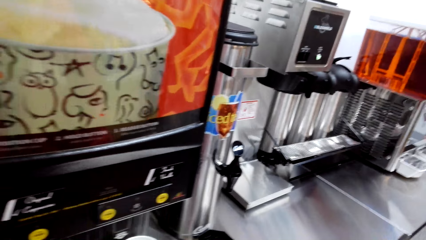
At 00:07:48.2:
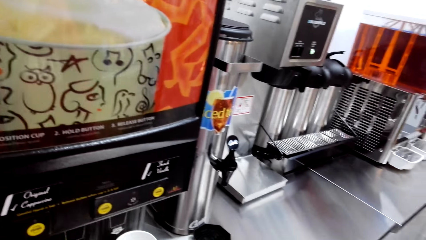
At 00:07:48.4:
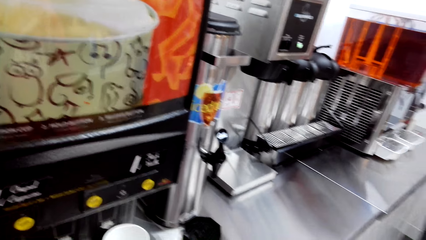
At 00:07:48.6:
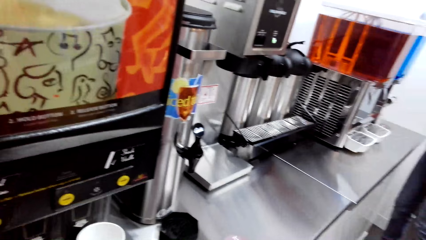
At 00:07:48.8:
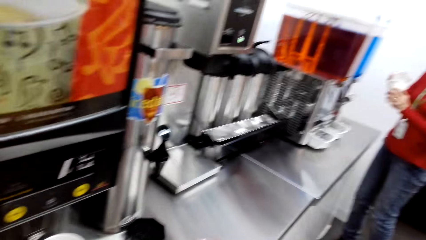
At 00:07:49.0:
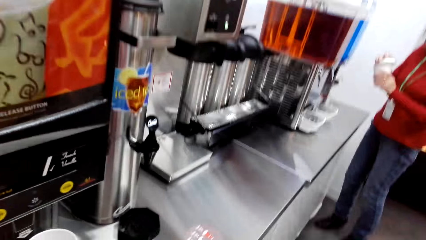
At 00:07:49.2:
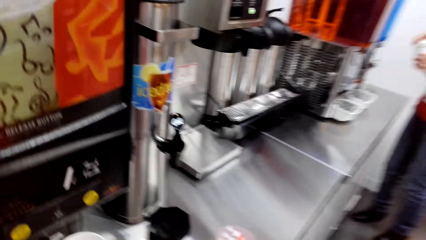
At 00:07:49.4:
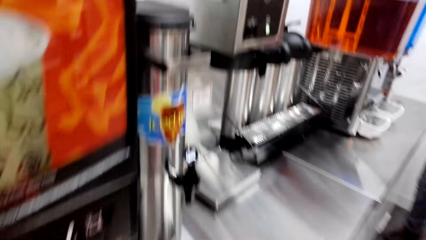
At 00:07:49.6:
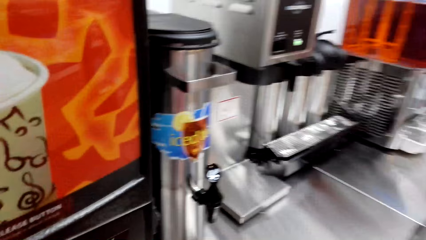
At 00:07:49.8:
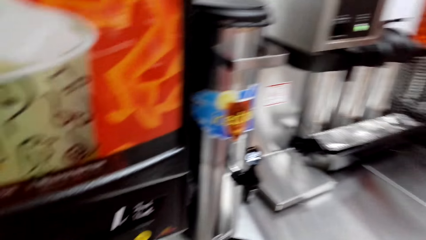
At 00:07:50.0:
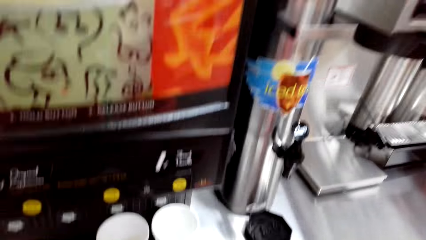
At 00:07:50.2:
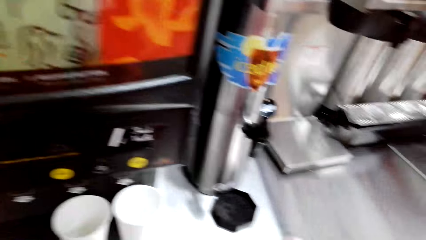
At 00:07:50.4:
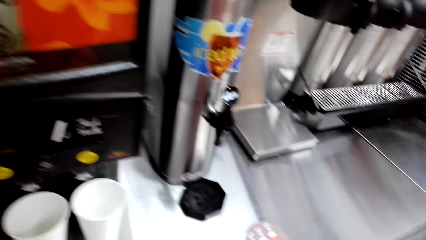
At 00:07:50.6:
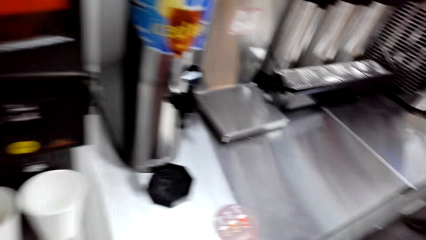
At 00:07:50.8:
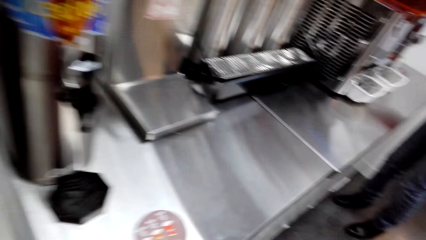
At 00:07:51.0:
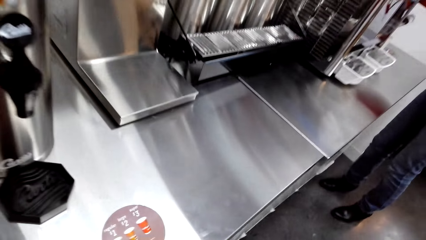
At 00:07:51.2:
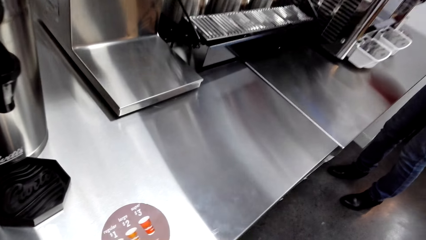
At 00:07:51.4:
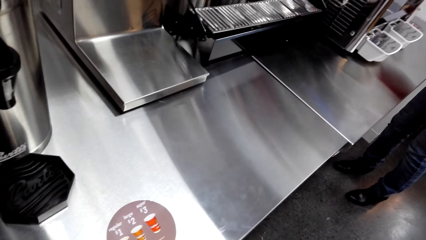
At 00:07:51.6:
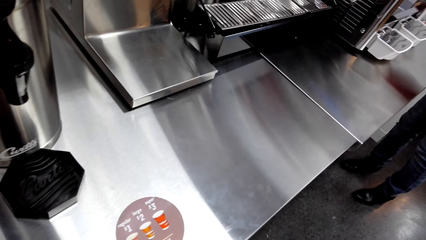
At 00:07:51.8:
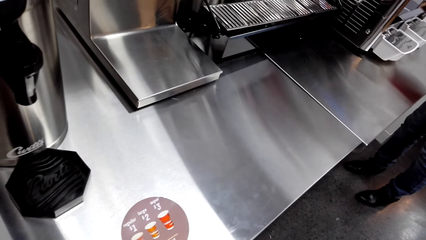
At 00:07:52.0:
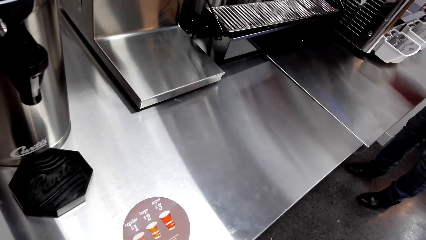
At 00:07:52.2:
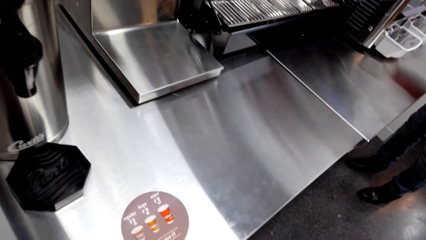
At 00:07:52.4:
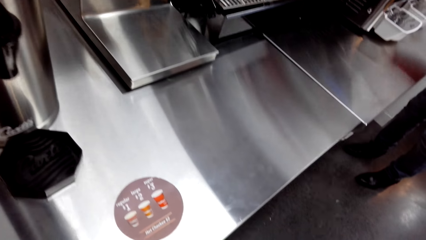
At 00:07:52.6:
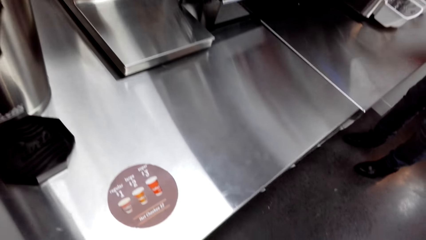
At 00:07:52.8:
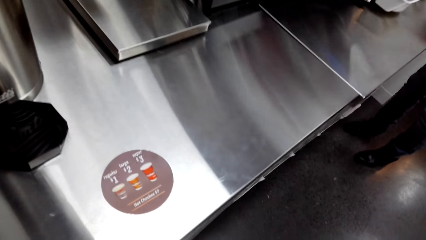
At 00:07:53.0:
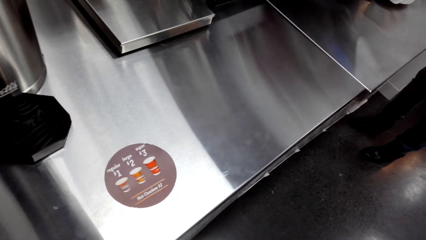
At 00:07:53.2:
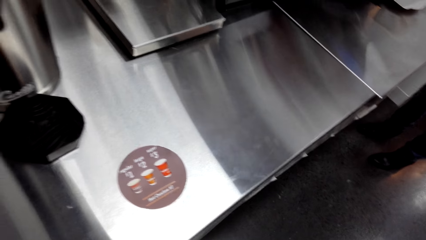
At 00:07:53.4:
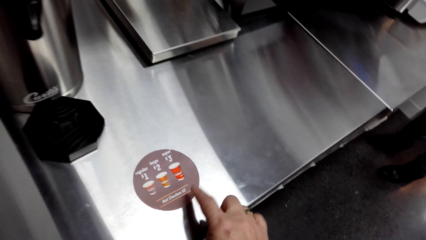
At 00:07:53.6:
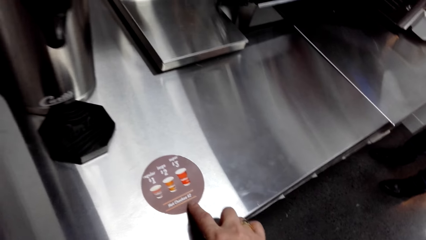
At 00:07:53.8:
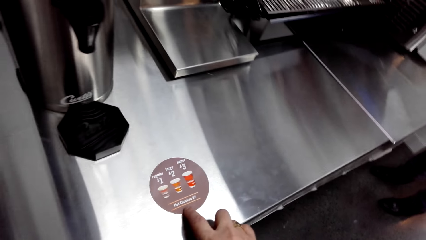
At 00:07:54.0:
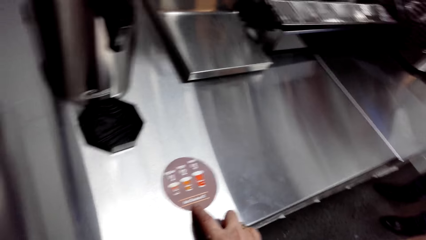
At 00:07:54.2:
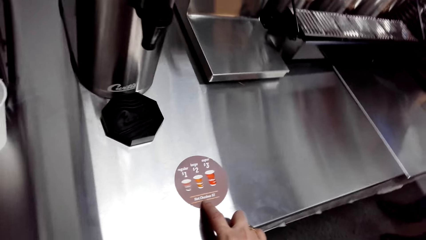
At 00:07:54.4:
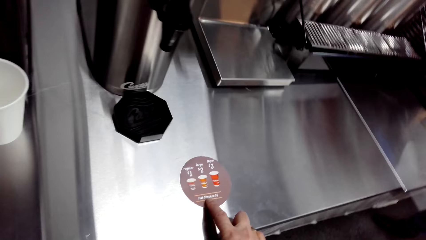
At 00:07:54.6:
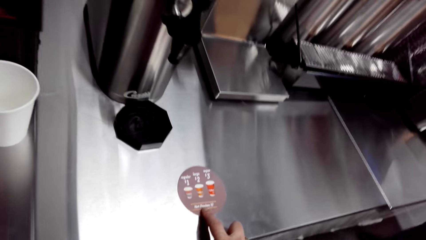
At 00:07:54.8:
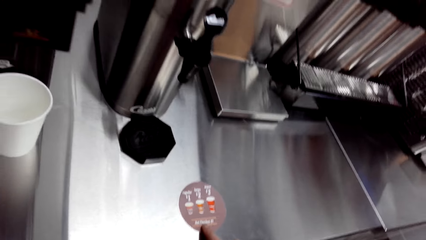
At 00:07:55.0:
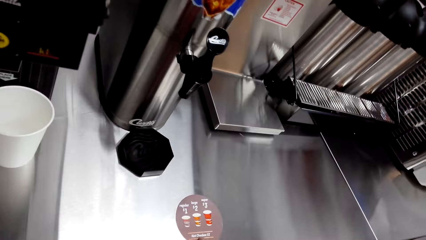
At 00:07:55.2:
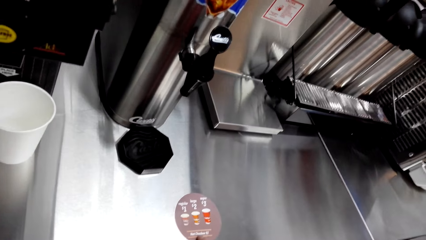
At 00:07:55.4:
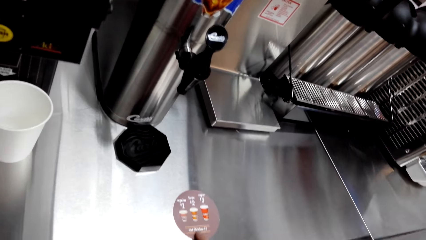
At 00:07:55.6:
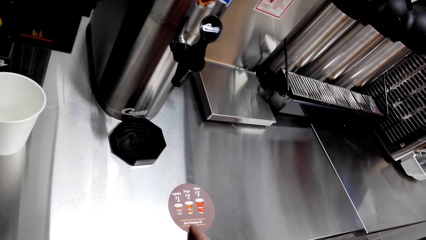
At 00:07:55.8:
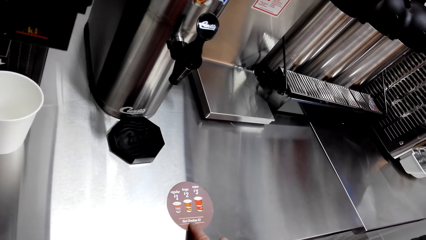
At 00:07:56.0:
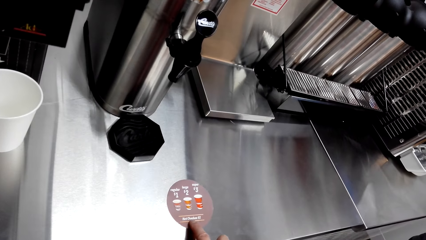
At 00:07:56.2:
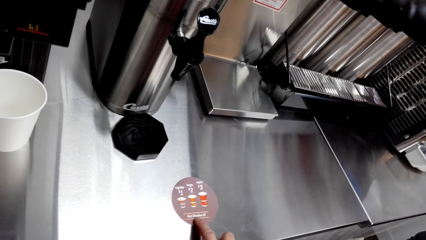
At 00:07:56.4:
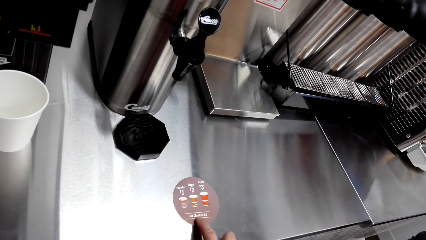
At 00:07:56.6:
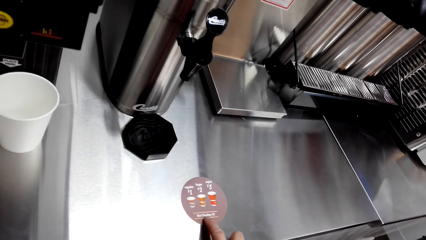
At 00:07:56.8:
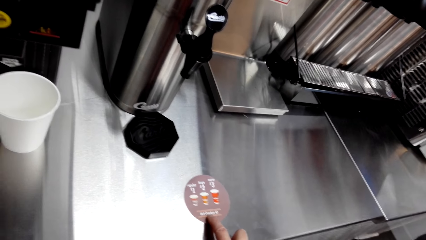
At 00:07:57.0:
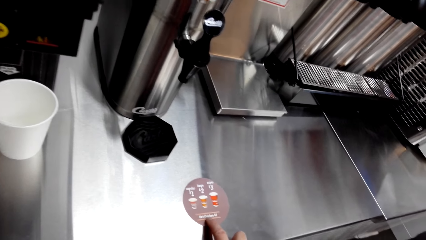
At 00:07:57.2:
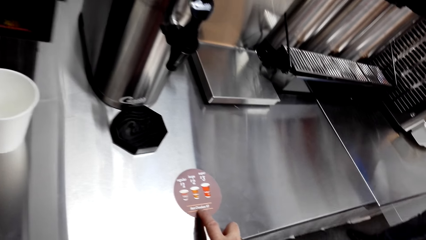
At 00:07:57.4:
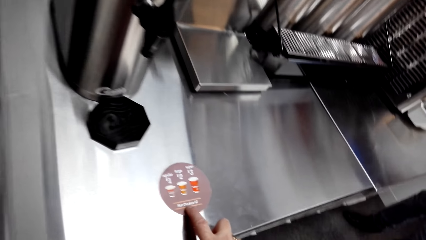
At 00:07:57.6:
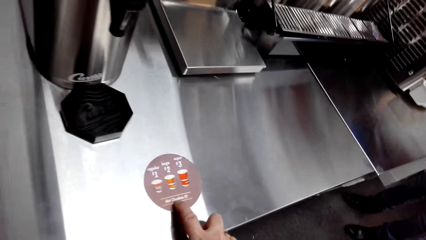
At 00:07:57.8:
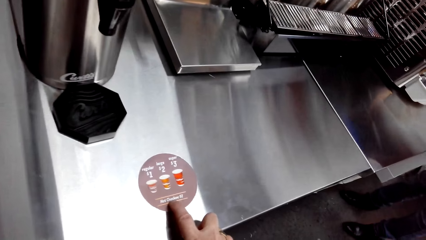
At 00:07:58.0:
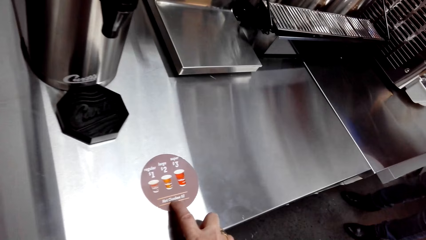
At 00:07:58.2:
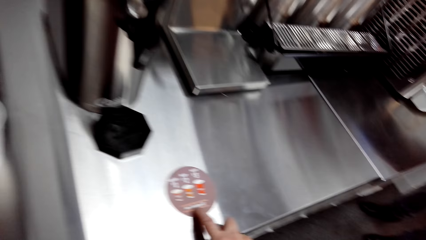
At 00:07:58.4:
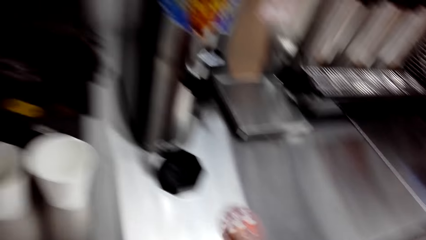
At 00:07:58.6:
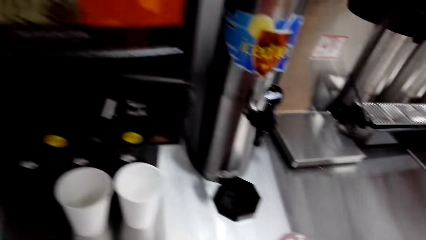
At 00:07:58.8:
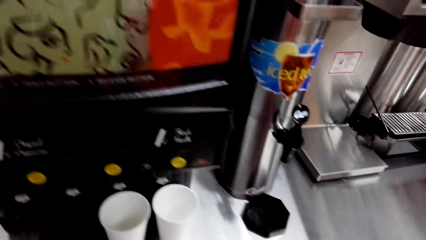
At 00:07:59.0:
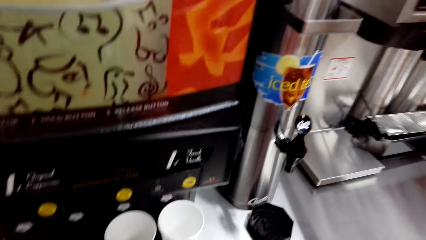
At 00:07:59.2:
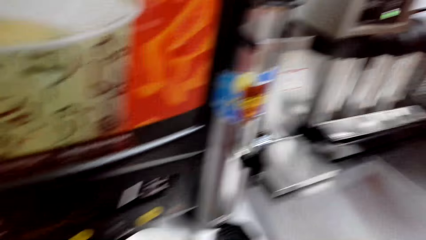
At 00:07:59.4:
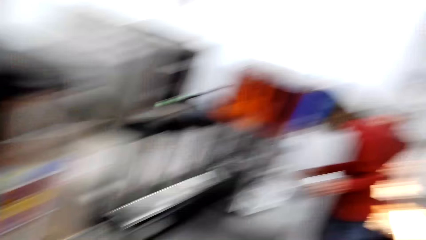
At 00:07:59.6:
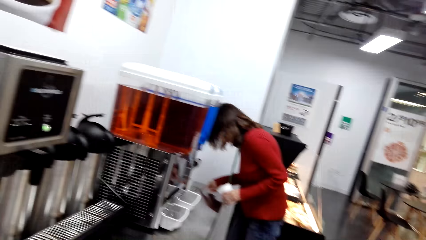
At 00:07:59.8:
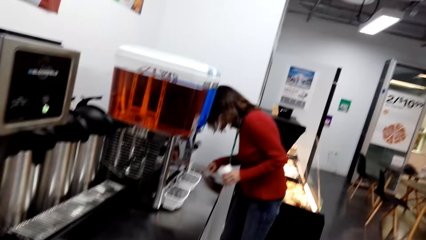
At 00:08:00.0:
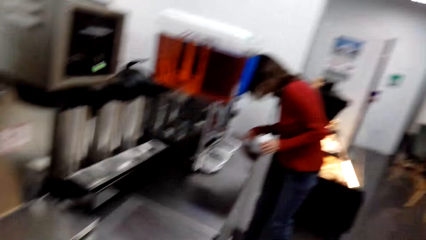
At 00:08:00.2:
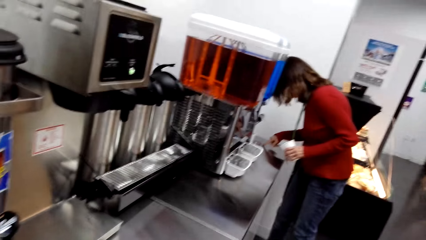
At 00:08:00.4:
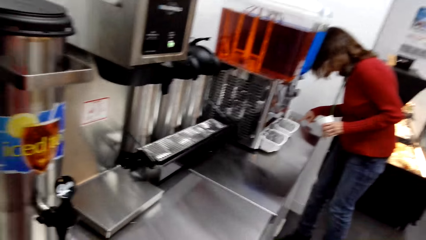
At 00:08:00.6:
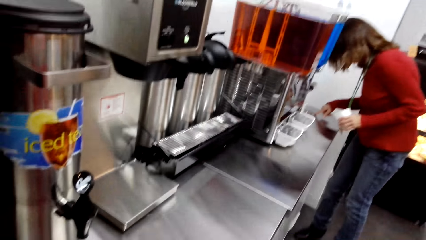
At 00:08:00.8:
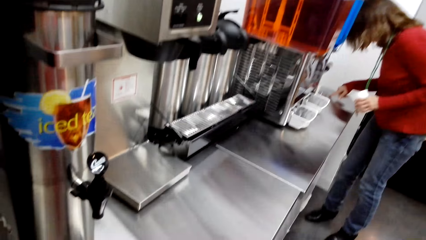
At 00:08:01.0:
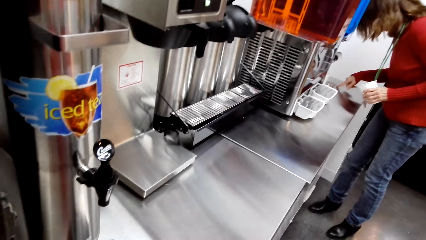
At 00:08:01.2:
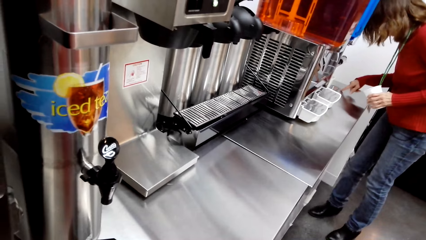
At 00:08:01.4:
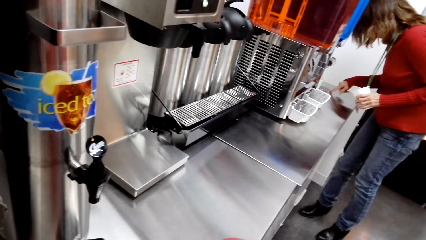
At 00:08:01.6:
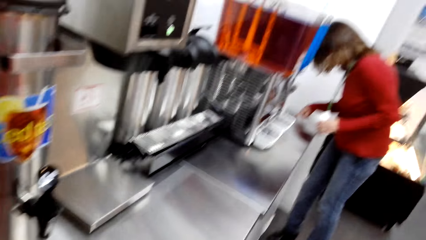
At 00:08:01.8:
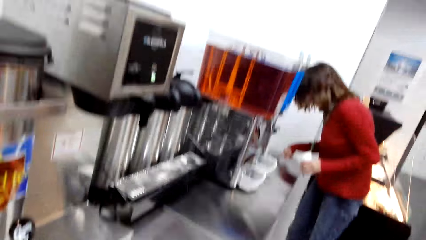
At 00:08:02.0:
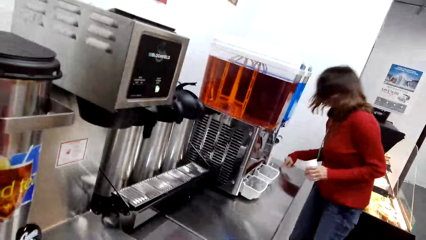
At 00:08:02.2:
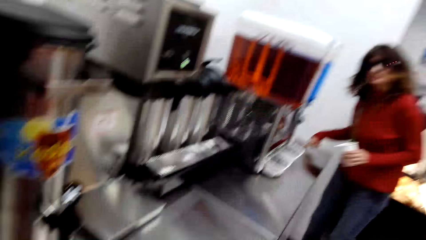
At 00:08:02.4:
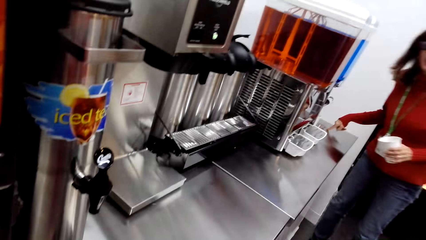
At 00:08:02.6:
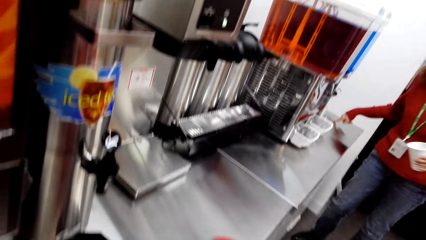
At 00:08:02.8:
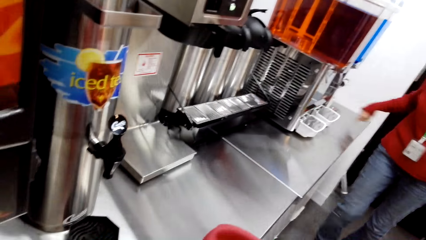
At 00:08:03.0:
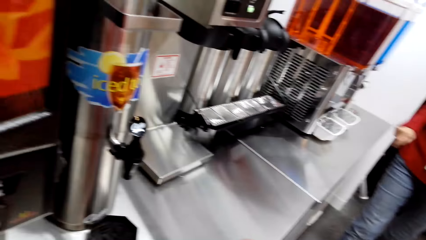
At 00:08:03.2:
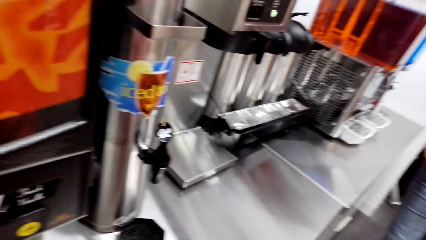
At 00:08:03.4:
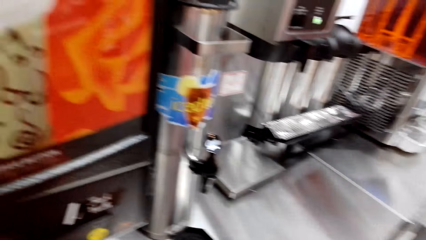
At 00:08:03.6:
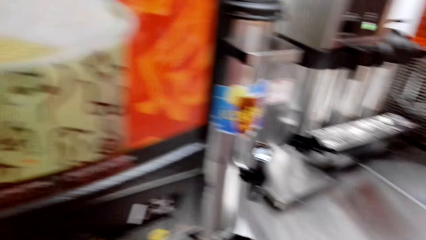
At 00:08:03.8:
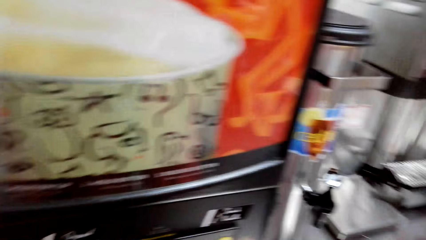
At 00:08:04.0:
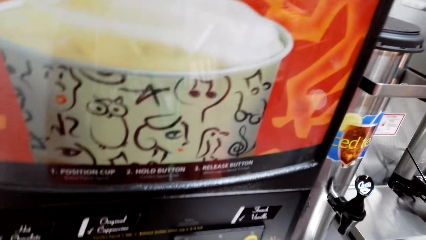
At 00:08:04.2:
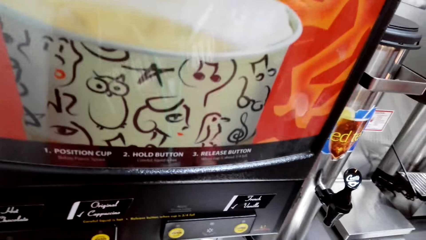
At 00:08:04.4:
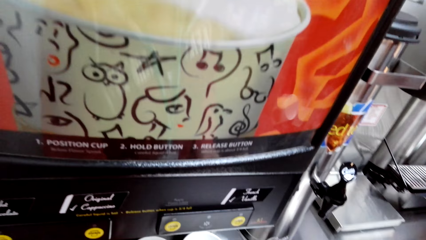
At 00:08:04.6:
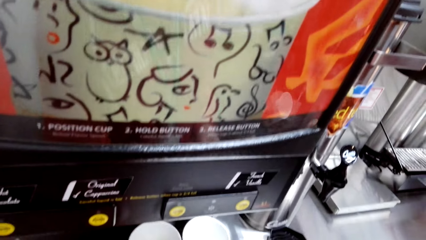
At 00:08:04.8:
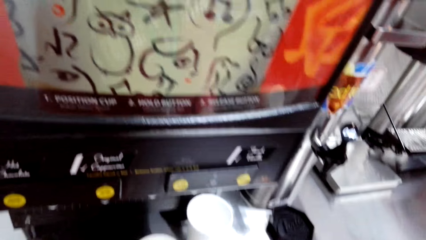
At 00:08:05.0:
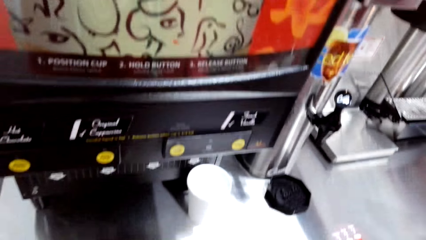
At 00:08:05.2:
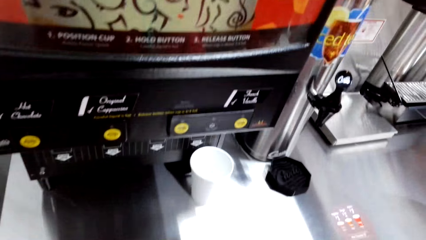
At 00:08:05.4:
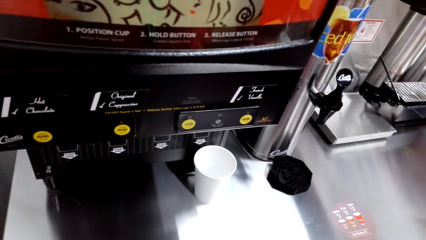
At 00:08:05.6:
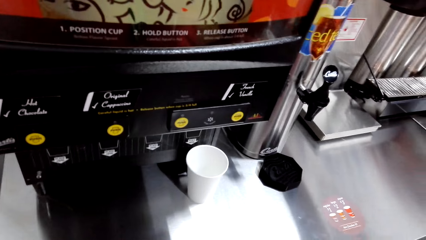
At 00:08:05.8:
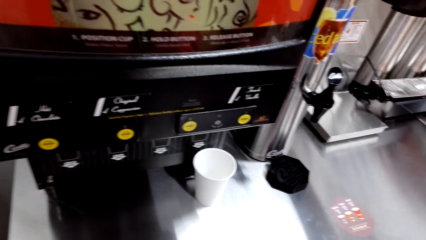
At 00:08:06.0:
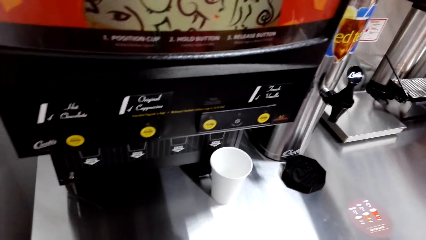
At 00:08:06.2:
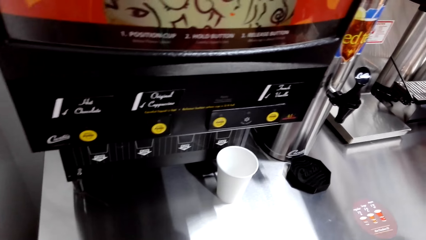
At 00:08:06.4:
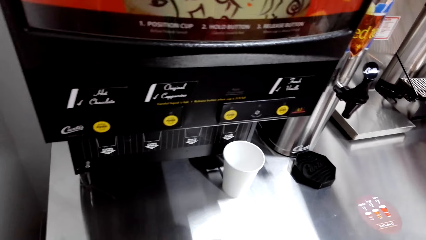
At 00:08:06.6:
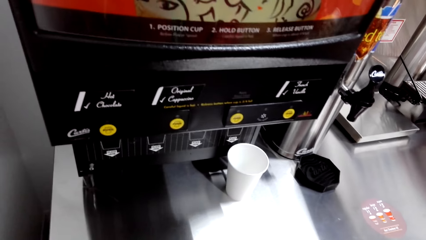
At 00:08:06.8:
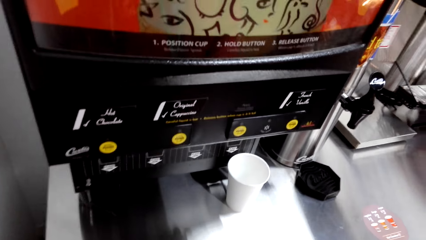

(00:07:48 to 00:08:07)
The camera wearer reads a coffee marker sticker. A woman reads the coffee marker sticker.
